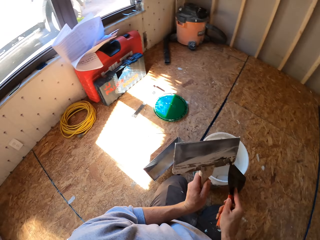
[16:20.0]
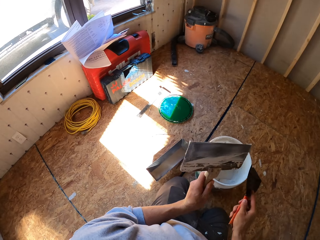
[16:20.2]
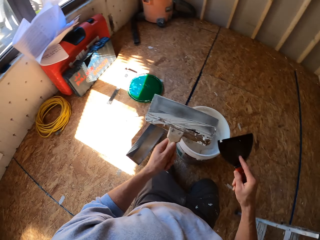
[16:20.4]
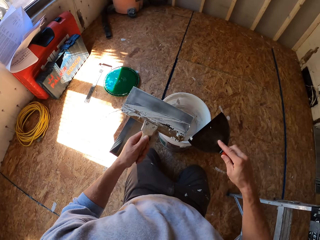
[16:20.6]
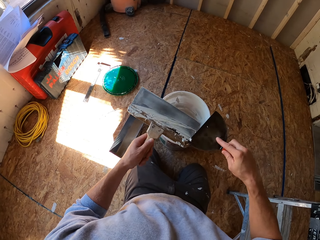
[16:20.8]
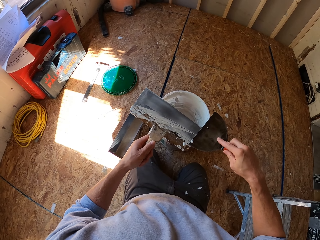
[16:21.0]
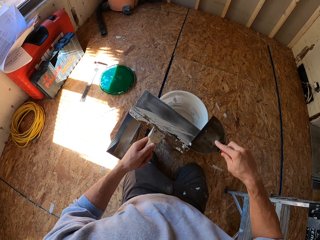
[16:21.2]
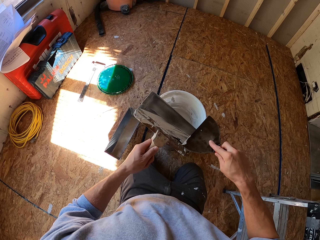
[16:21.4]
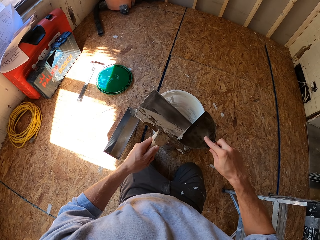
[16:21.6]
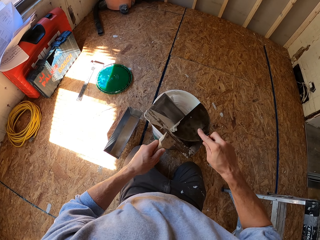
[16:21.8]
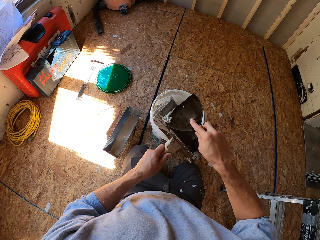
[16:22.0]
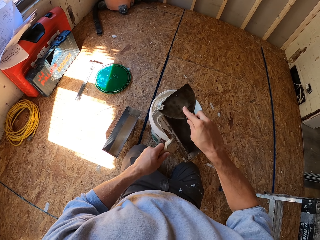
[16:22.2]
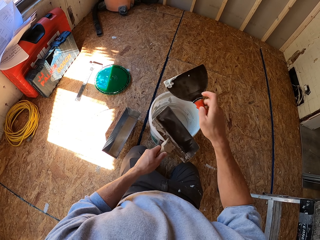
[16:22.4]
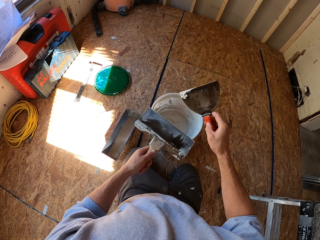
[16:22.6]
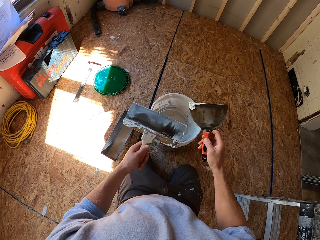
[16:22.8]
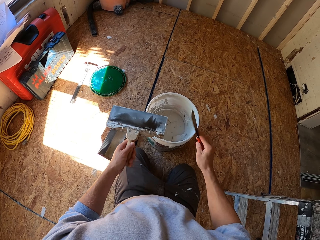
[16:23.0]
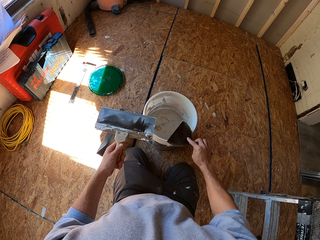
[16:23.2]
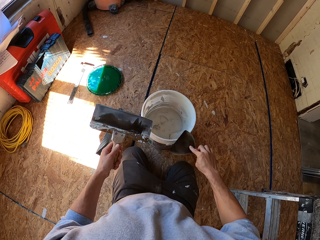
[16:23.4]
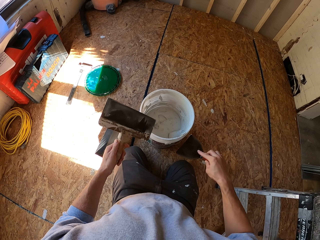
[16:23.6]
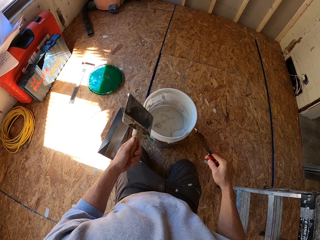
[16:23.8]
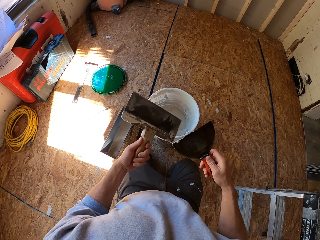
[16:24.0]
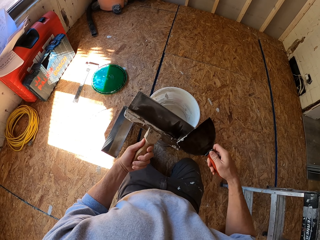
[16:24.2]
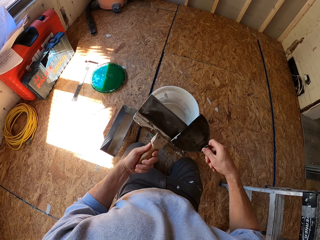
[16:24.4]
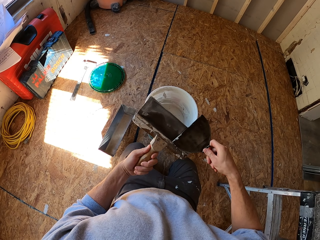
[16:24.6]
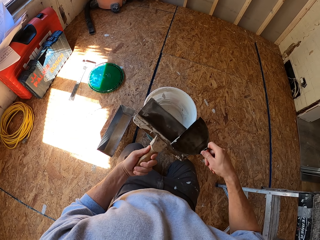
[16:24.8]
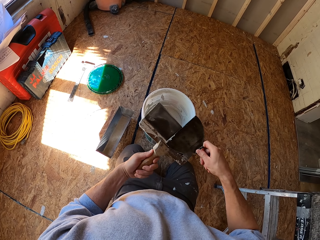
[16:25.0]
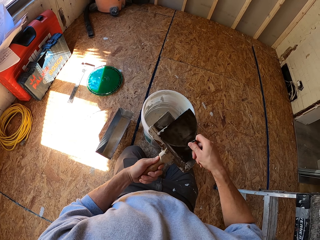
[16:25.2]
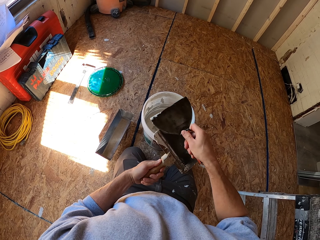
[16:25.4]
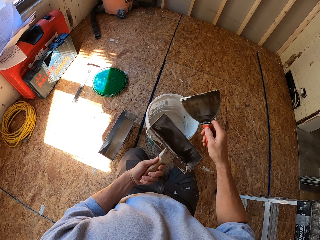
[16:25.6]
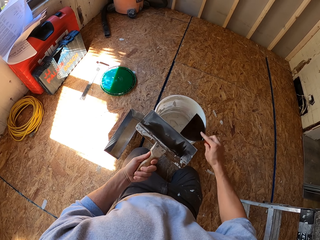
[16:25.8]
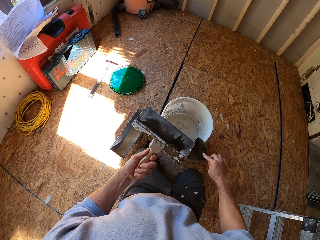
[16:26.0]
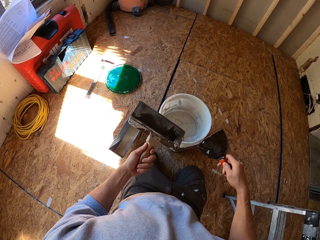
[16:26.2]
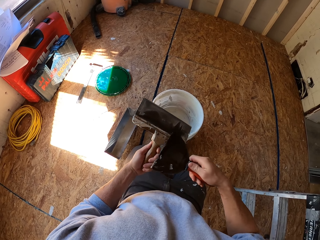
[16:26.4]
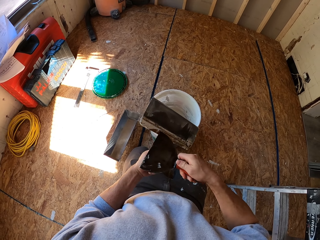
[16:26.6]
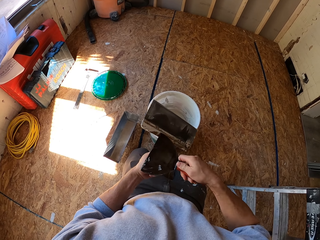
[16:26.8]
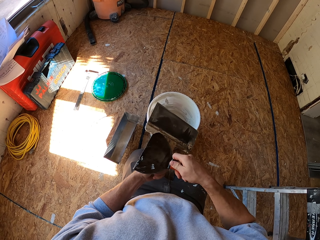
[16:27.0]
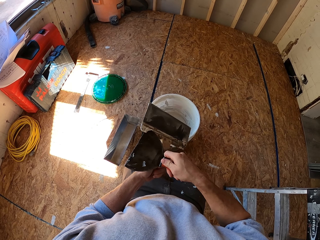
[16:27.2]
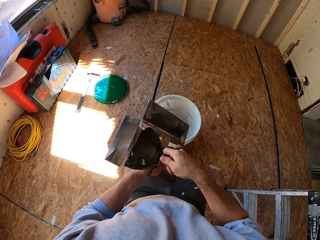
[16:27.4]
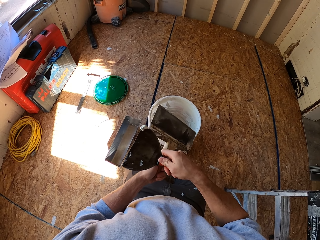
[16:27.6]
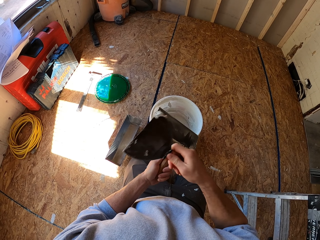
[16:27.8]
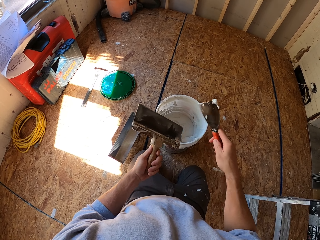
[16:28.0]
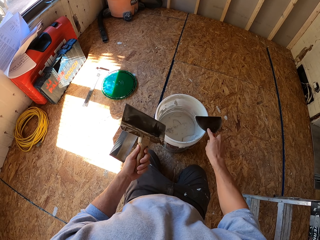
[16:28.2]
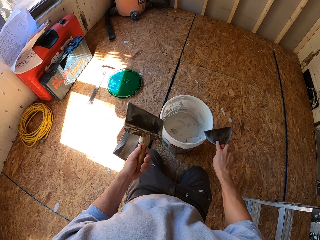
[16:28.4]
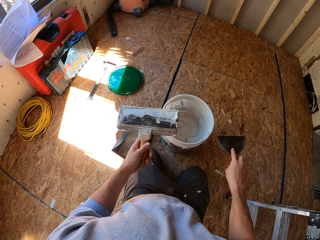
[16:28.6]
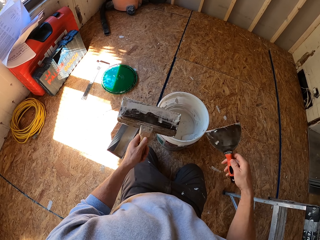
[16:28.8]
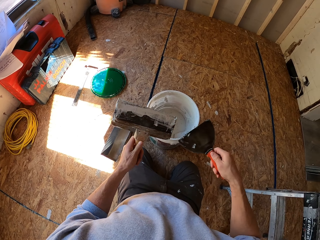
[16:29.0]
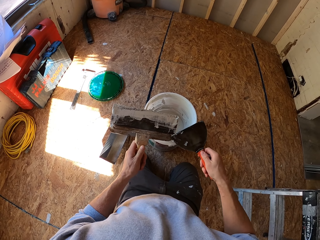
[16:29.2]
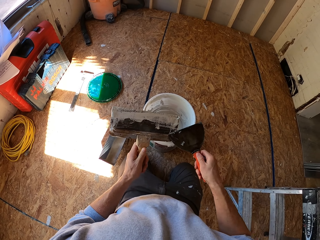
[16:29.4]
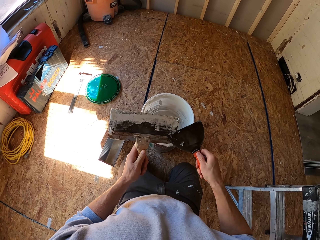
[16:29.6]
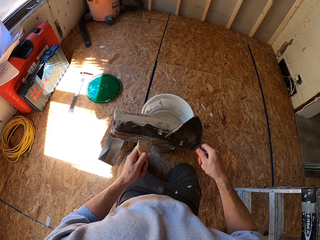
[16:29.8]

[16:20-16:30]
The camera wearer removes the filler from the trowel.

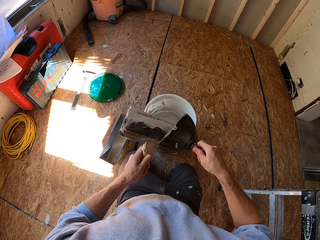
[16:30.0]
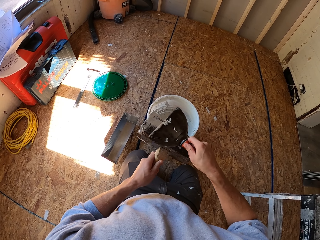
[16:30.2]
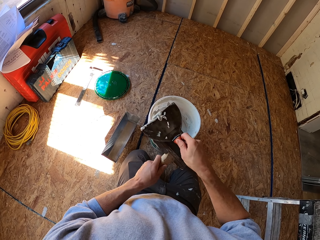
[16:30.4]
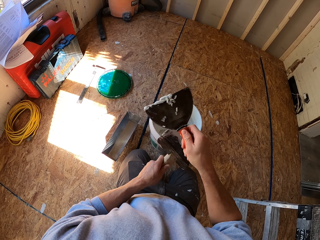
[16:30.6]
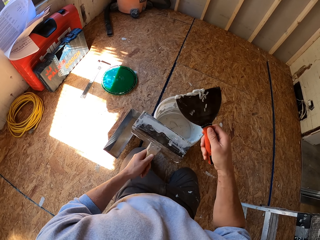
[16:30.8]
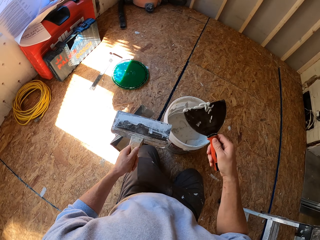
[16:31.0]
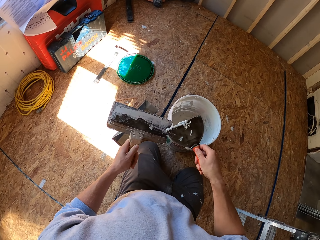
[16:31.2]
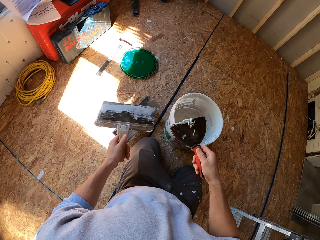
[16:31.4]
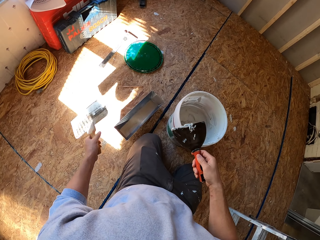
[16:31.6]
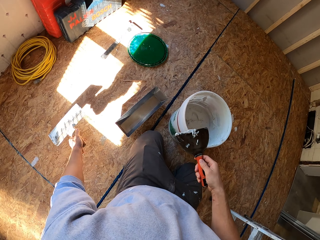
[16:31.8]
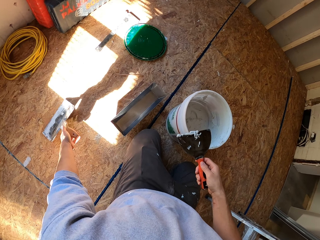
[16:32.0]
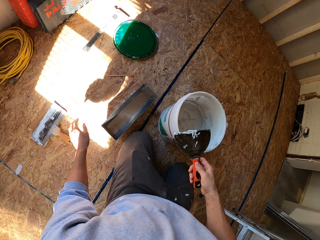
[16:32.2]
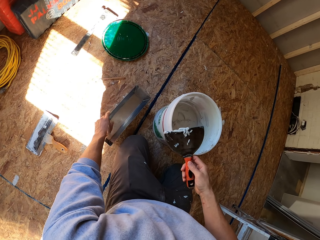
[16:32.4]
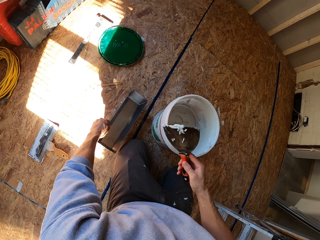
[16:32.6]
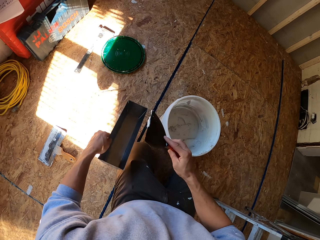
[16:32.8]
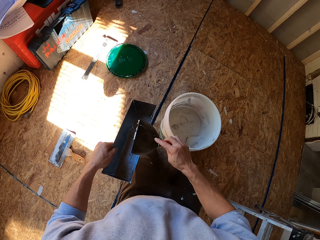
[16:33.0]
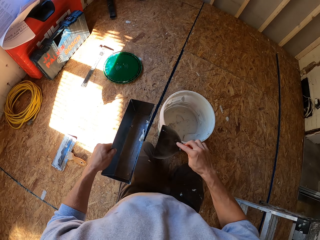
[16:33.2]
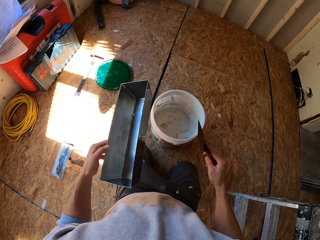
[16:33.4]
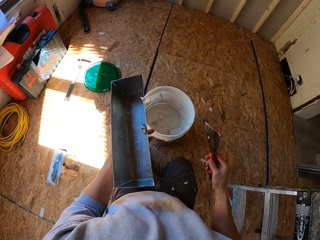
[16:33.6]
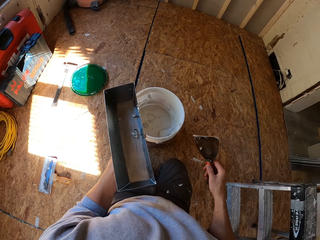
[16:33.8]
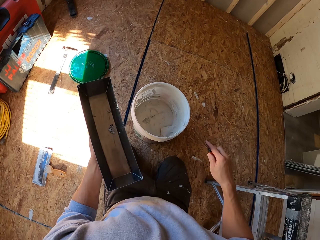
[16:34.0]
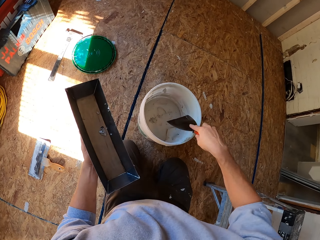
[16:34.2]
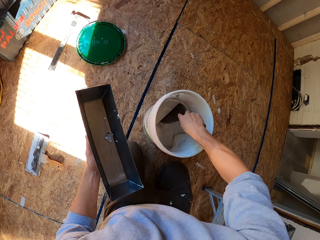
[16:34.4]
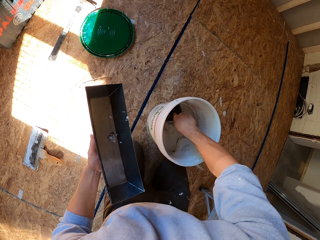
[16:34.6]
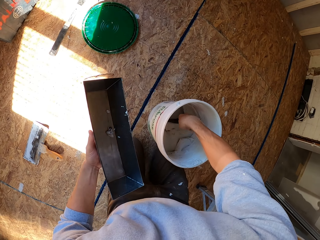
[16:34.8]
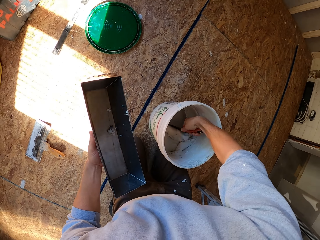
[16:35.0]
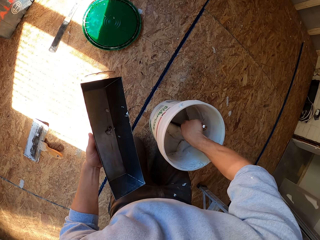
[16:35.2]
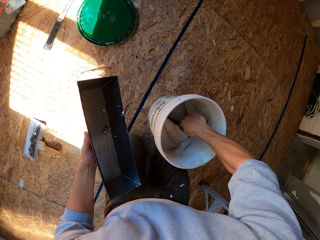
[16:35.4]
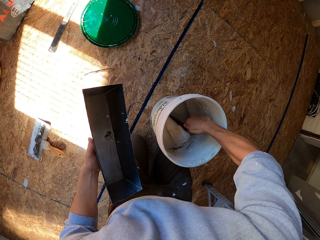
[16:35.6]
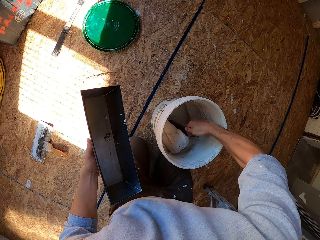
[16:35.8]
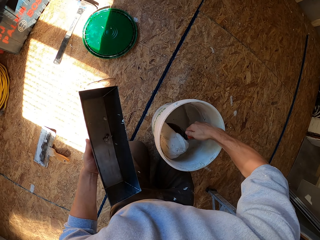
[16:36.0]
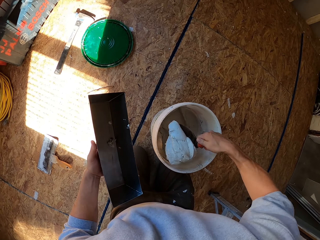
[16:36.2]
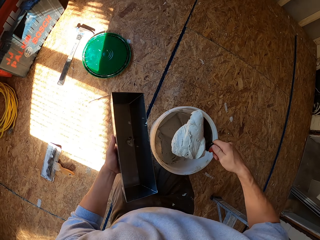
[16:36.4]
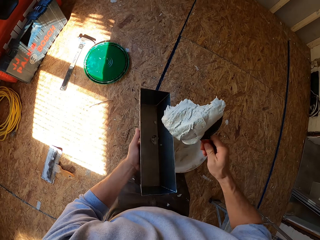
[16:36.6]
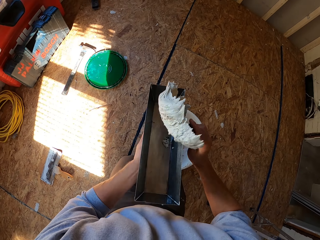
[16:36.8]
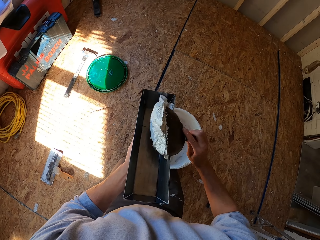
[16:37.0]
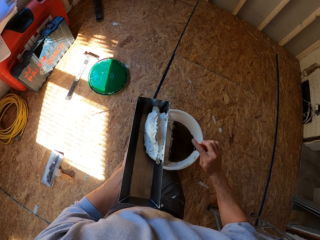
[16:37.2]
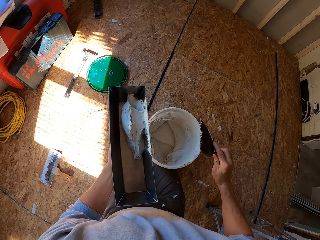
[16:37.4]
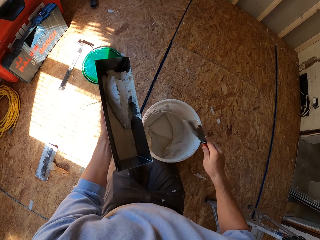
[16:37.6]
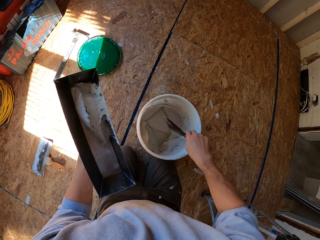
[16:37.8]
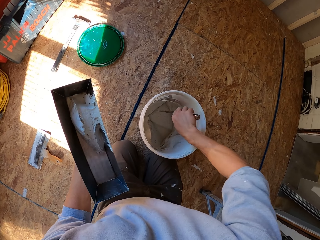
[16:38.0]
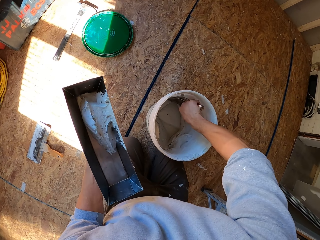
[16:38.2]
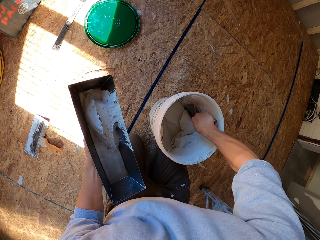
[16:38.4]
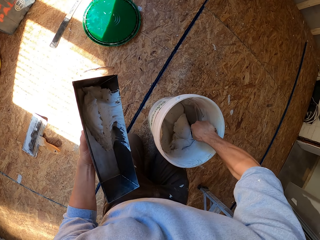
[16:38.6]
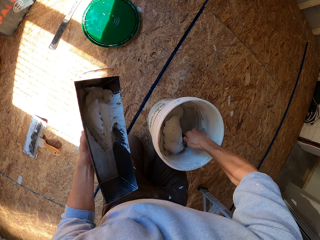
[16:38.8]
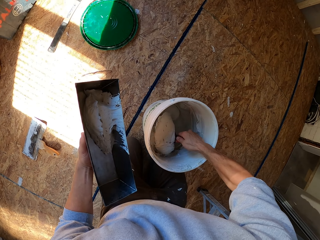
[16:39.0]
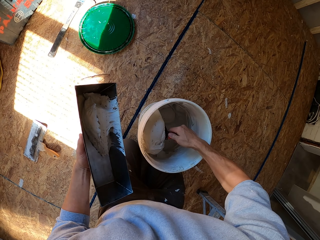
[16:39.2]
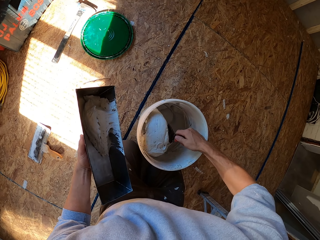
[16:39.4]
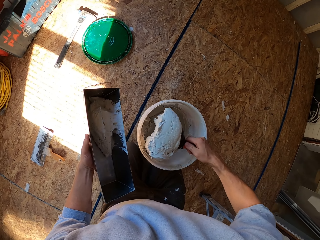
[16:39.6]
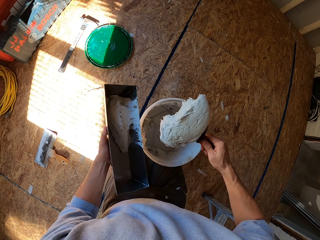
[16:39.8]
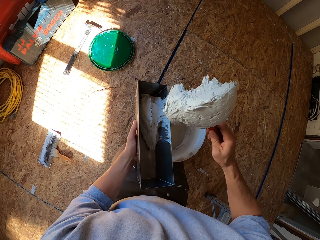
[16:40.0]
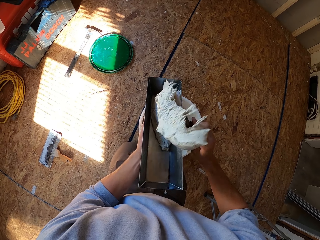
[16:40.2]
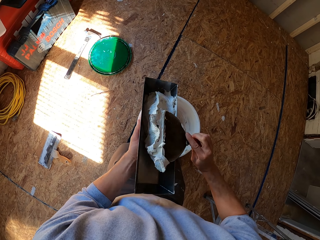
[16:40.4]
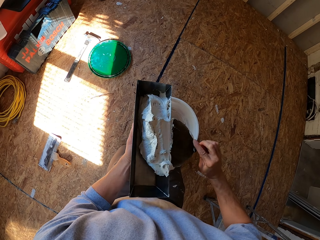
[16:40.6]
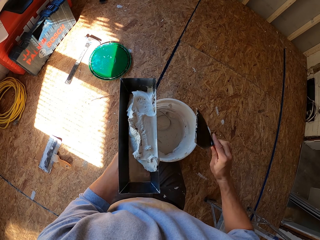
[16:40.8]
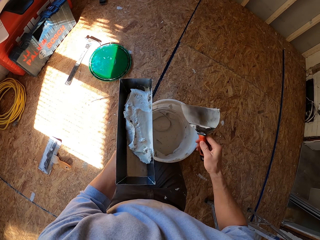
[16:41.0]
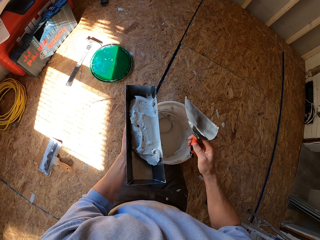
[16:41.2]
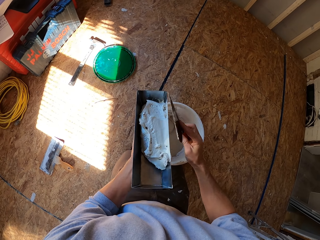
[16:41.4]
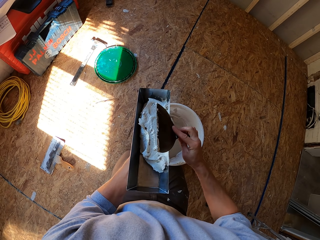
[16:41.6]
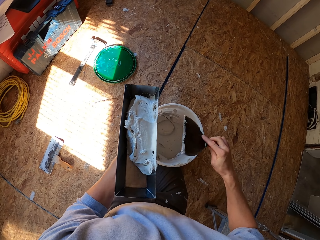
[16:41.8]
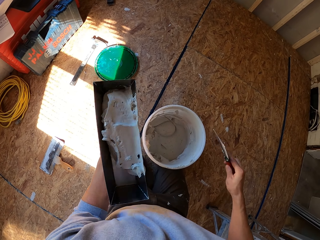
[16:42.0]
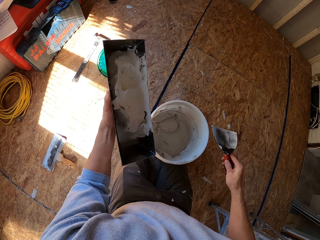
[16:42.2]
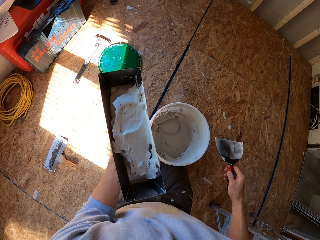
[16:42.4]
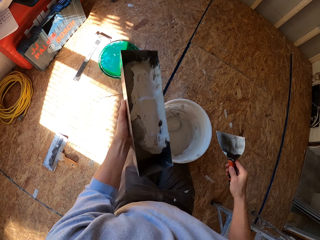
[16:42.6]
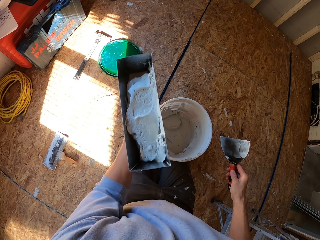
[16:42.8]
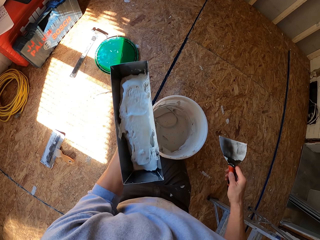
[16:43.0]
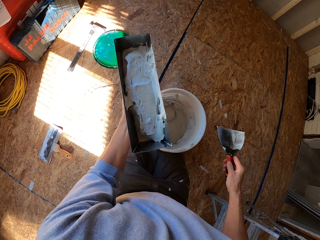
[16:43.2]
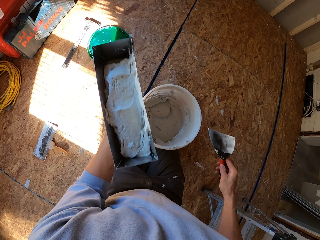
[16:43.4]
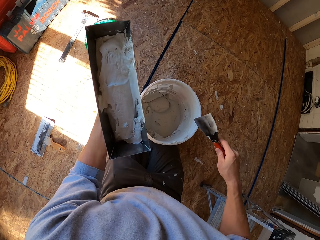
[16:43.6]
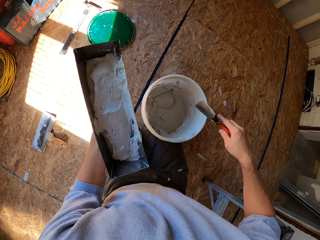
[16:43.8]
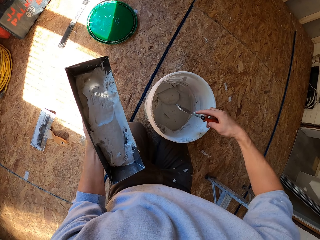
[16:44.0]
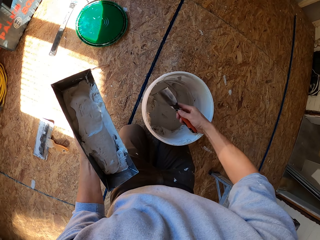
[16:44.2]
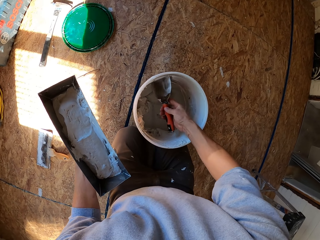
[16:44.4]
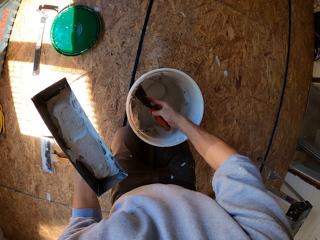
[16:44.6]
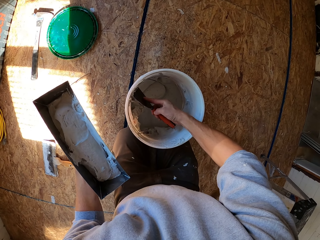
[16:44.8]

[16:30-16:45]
The camera wearer puts the trowel on the floor. They pick something from the floor. They scoop the filler from the bucket with a scraper. They put the filler into a container. They scoop the filler from the bucket. They put the filler in the container. They shake the filler.
